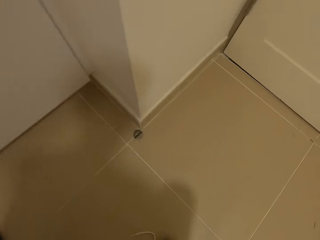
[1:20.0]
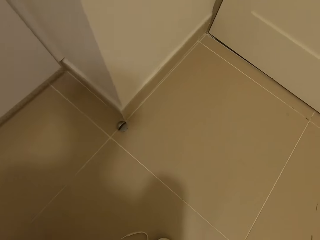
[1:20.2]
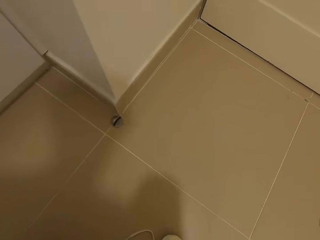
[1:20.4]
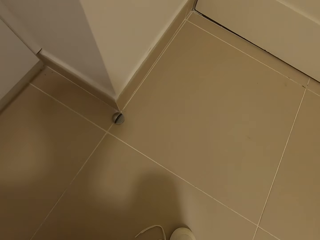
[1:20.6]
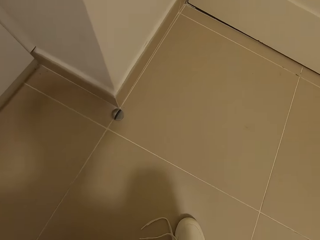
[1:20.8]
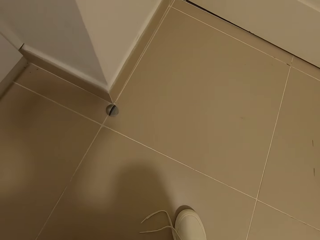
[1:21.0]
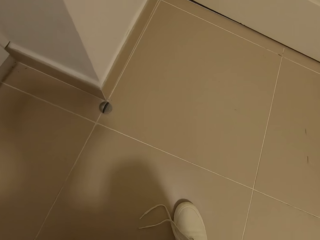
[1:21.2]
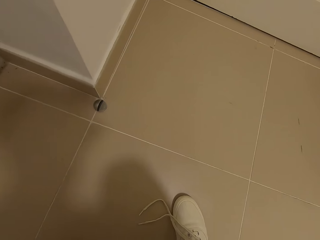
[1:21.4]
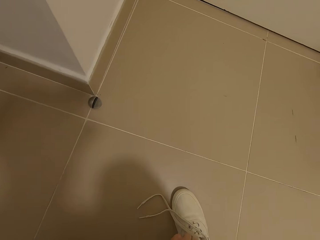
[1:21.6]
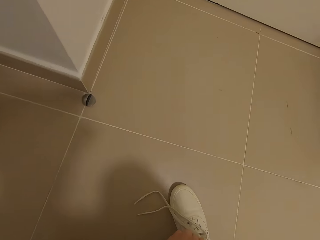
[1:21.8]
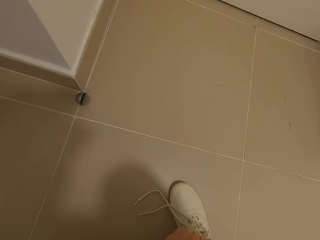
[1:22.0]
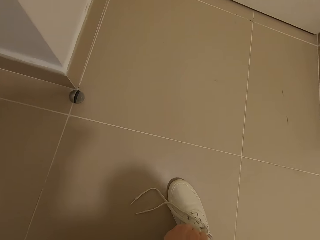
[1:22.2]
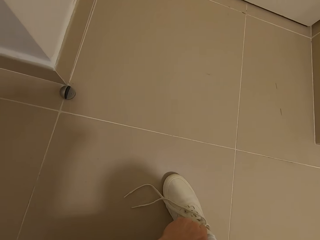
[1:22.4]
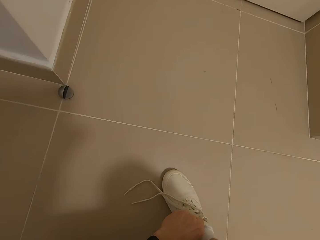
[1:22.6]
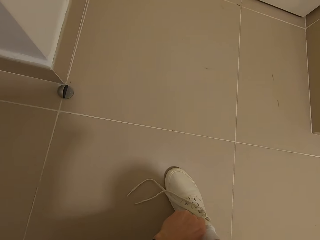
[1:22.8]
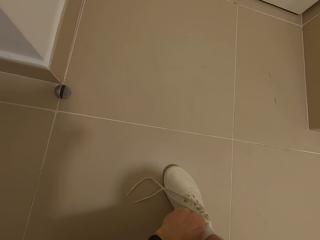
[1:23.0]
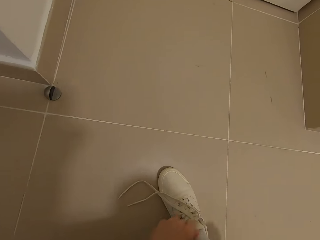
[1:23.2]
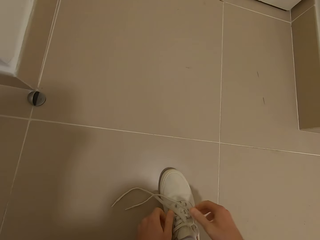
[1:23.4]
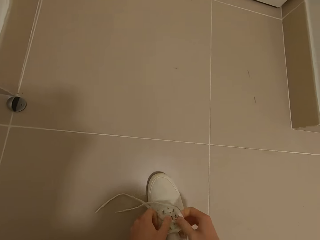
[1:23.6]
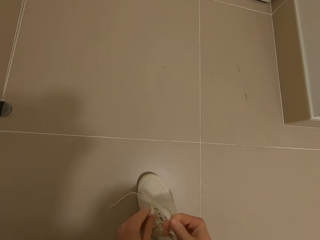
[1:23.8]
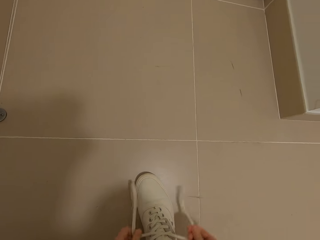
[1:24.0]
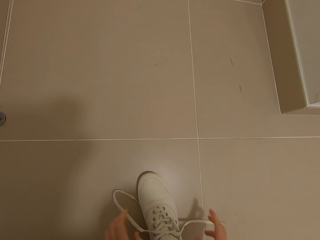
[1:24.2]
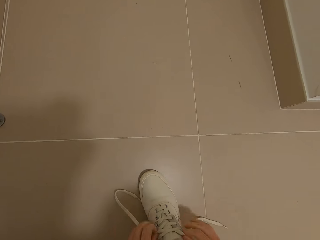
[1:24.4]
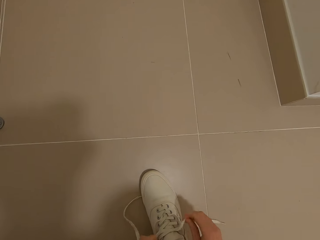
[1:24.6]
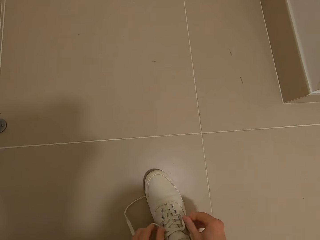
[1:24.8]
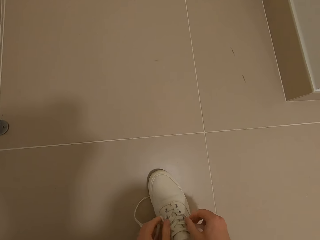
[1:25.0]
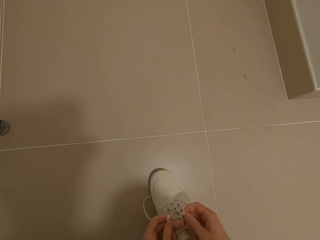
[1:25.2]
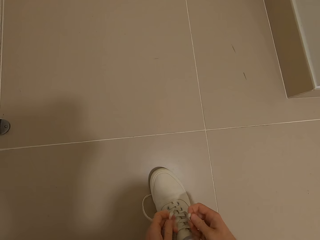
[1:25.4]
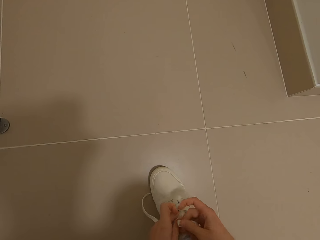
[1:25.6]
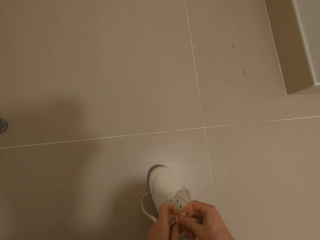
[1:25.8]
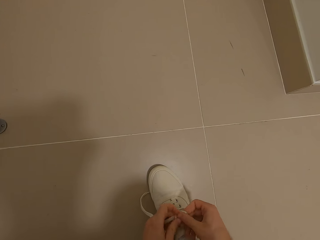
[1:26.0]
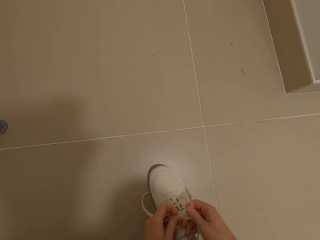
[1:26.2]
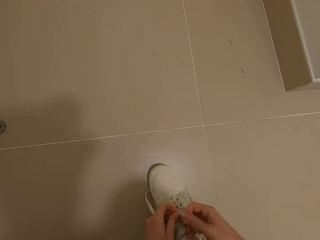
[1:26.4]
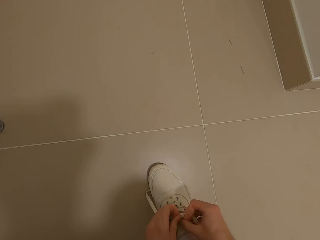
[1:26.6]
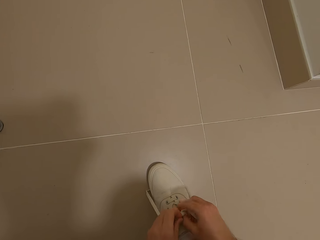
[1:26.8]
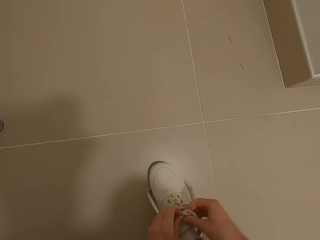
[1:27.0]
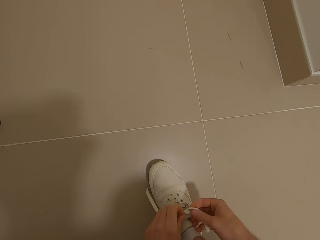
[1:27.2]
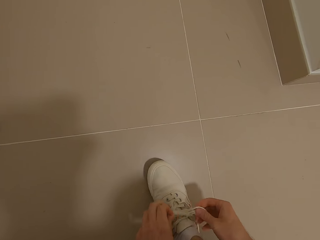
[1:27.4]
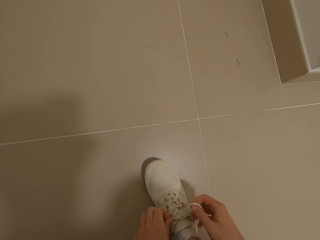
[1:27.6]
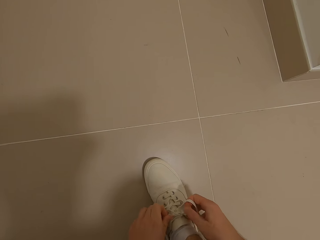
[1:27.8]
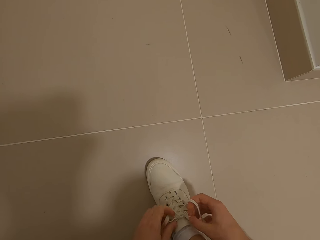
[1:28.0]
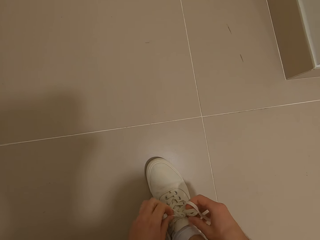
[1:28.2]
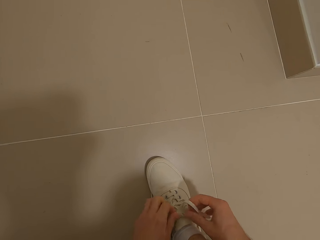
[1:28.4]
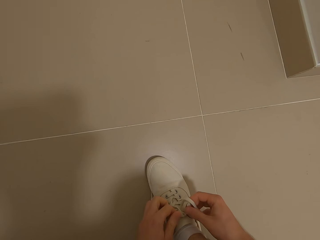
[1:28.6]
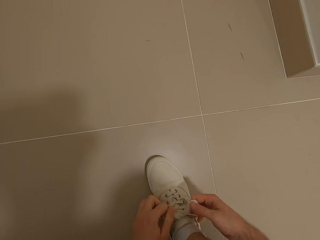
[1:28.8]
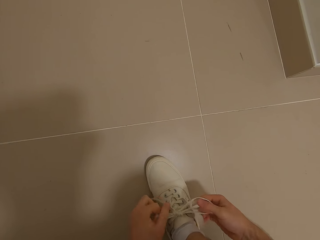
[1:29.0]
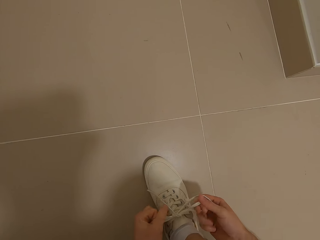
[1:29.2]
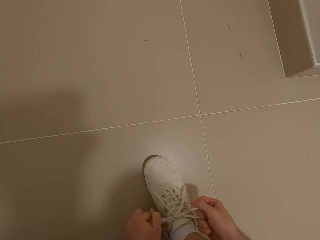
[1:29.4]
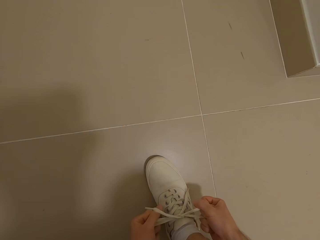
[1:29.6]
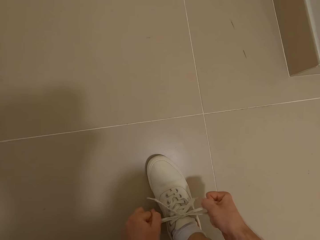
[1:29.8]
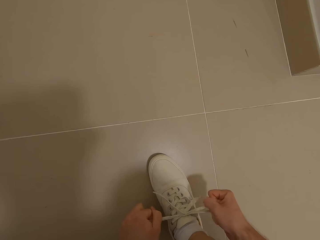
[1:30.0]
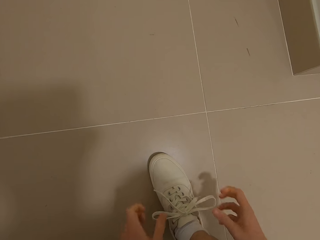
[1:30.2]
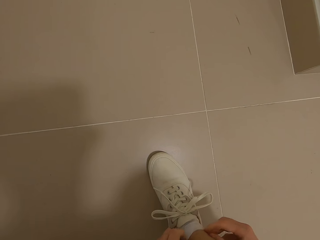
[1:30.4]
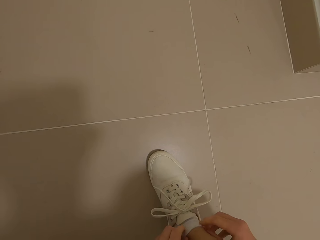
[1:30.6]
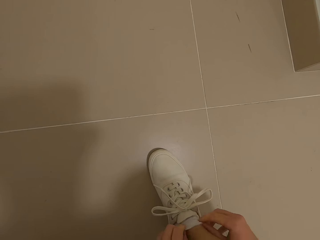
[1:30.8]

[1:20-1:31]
The camera wearer squats down. They wear the shoes and tie the shoe laces.

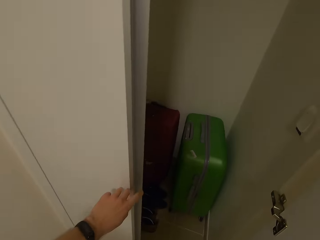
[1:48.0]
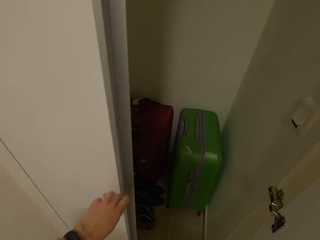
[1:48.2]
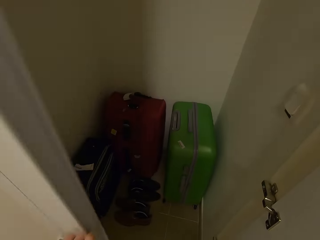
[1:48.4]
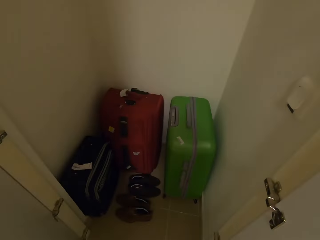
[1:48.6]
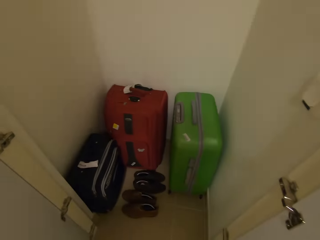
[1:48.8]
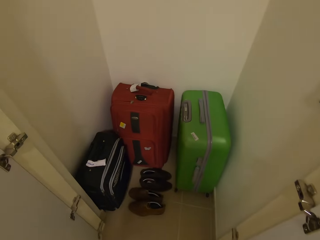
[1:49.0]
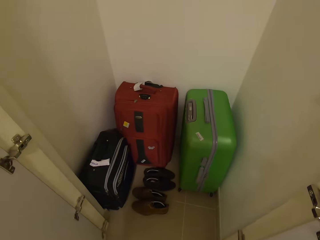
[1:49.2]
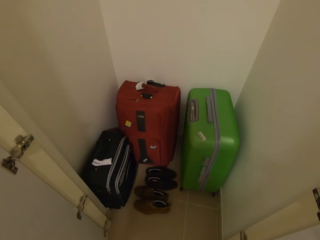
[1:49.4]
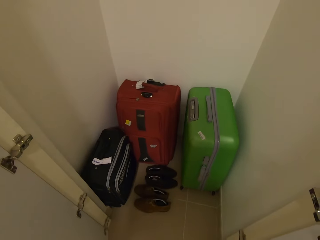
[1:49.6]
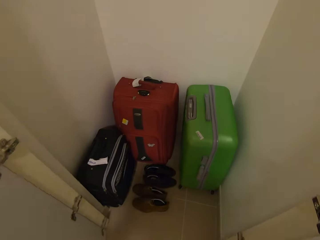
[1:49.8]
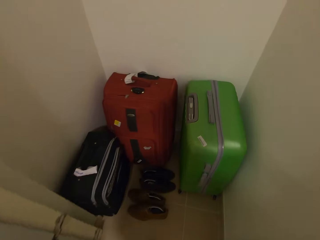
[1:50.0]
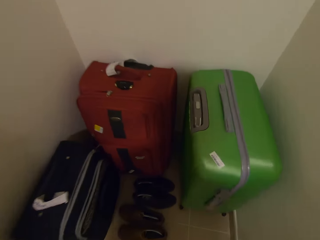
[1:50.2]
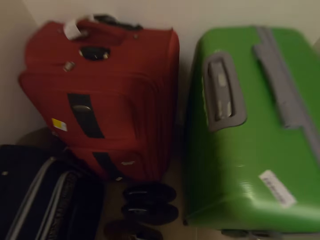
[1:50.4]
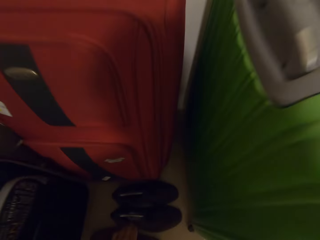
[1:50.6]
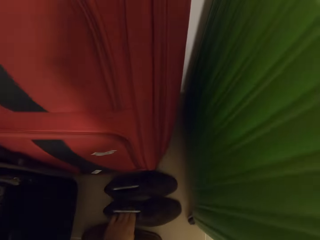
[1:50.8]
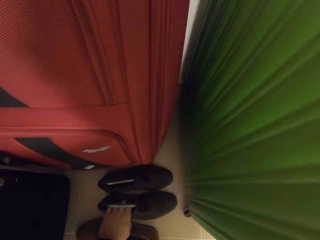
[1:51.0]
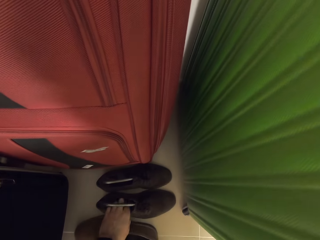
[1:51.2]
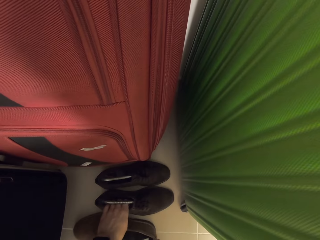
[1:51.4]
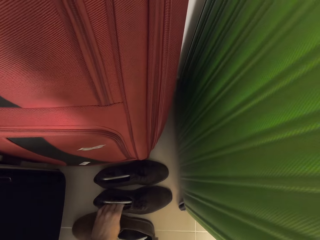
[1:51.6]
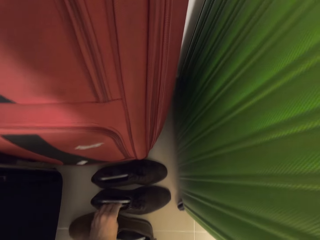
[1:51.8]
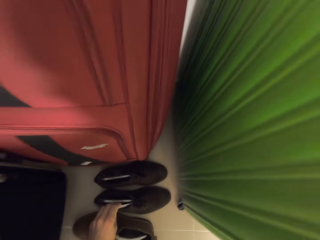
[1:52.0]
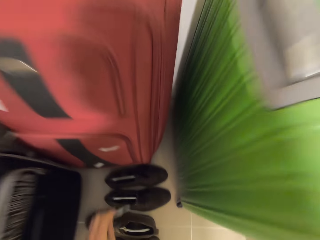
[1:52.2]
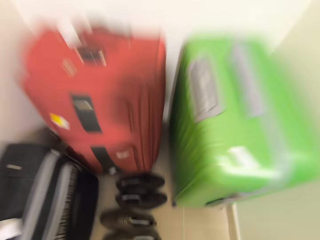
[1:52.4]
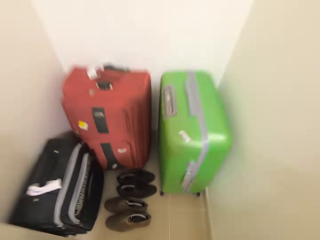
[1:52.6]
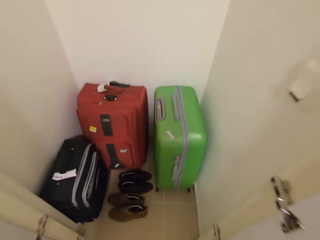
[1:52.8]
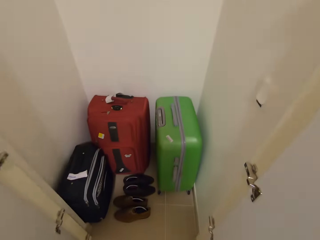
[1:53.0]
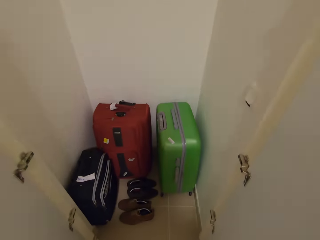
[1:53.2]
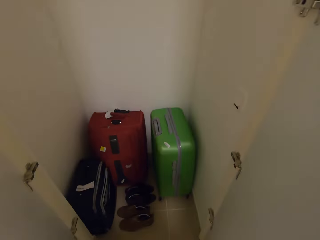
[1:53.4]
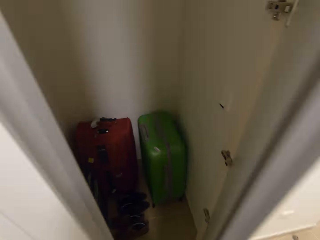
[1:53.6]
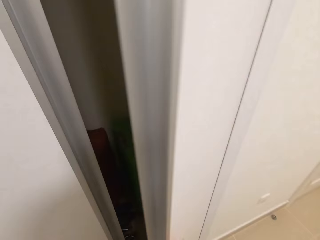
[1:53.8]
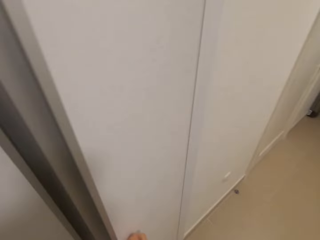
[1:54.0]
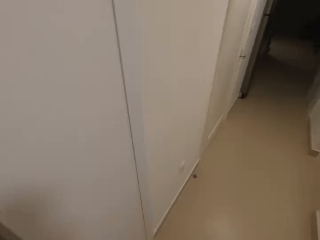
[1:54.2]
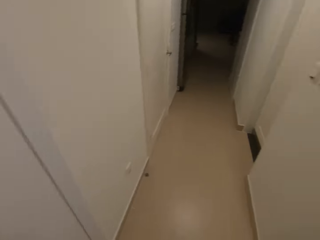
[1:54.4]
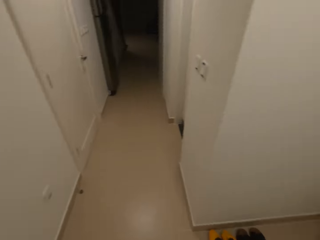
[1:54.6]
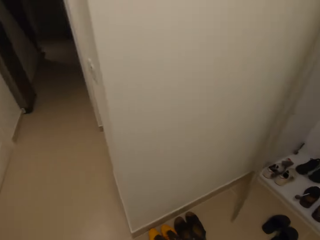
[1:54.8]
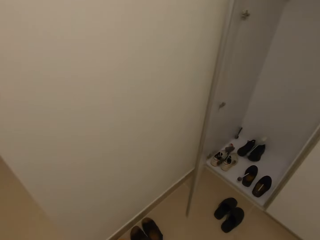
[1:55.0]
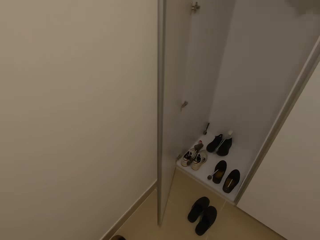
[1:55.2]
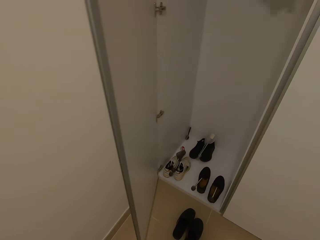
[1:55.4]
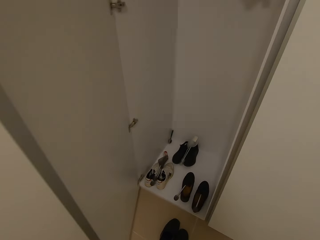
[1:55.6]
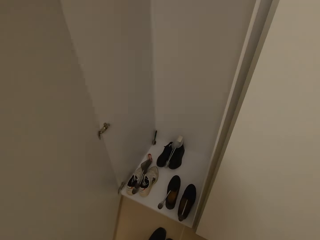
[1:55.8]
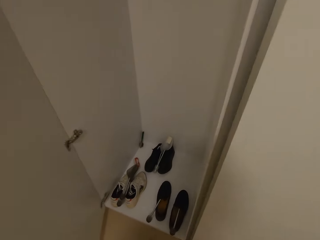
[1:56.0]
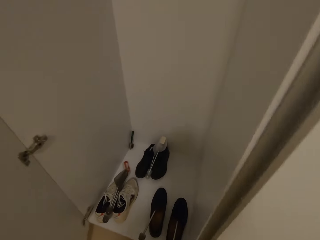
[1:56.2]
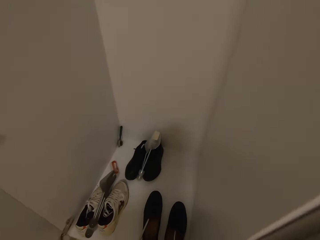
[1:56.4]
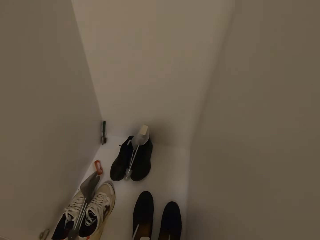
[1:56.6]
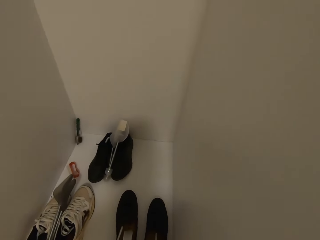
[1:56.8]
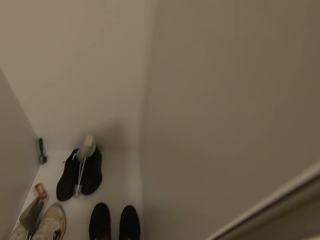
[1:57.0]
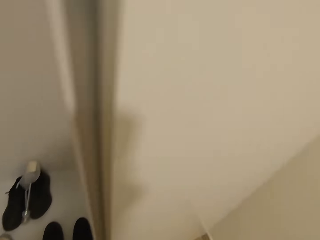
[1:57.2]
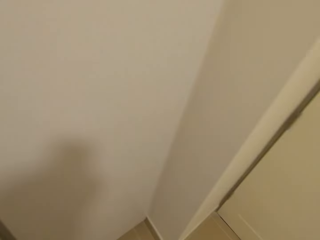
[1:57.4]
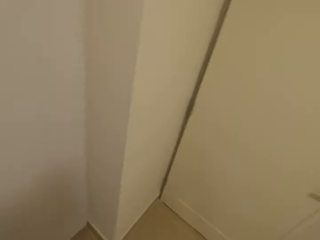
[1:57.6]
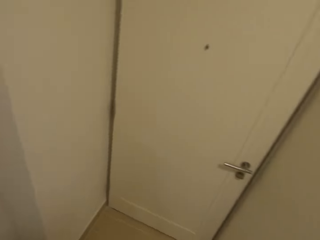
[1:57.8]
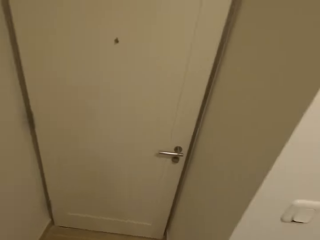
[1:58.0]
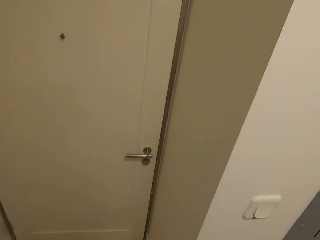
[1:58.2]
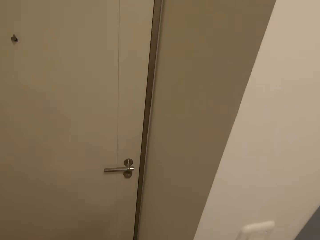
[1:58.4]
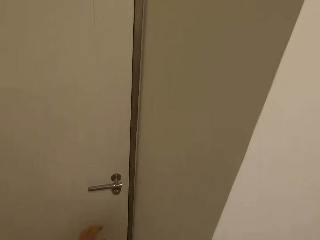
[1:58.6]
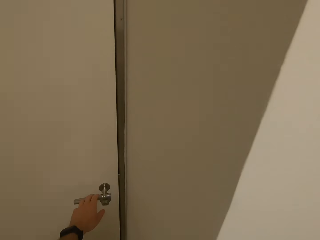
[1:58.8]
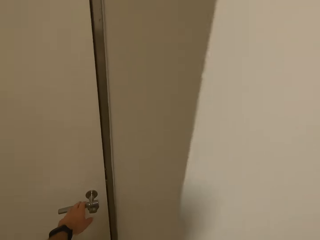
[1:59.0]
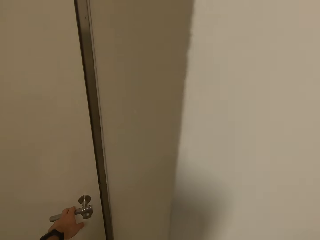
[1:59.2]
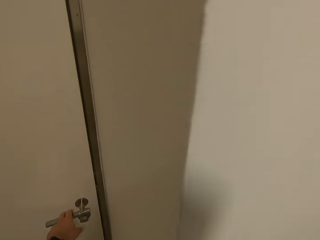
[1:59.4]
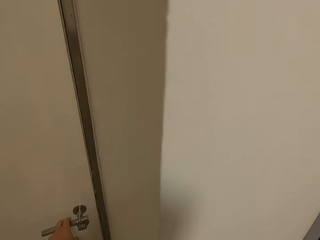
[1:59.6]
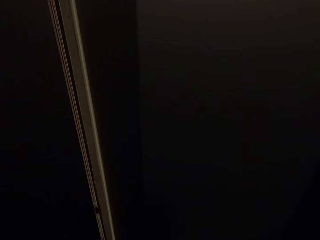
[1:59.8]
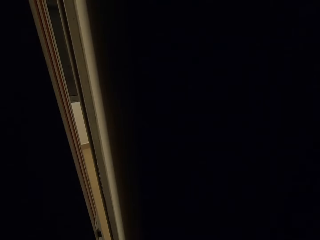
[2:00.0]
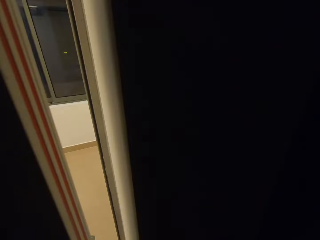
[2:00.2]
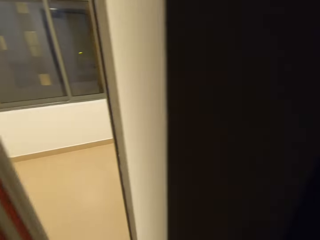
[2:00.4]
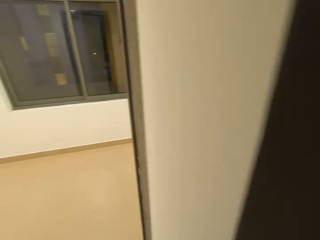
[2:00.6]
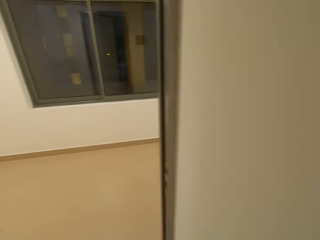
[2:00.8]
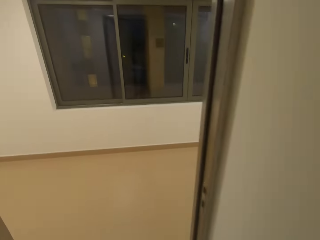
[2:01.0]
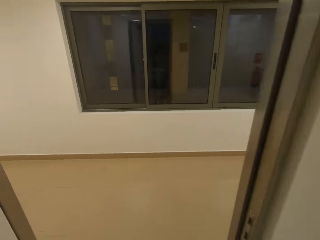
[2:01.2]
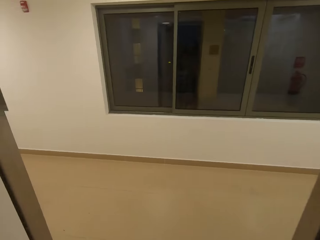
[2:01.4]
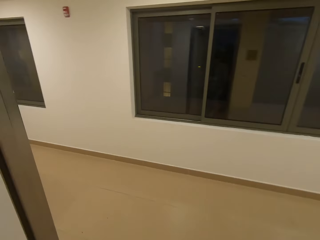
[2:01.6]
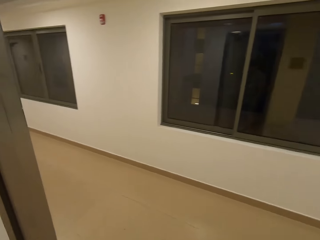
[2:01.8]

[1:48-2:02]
The camera wearer checks the wall drop. They bend down, pick something from the shoe, and stand up. They close the wall drop door. They walk around the house. They look around the wall drops. They open a door. They turn off the lights.
